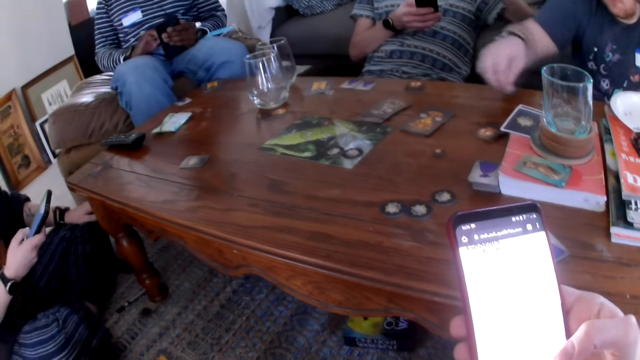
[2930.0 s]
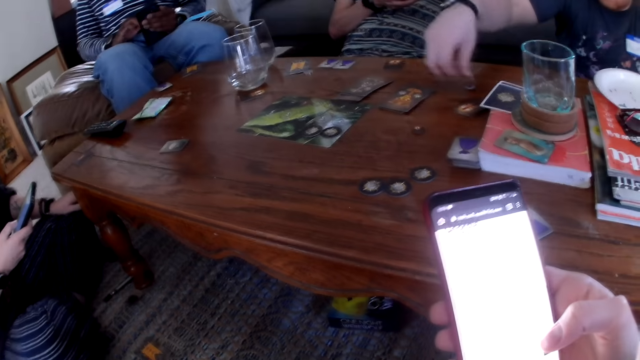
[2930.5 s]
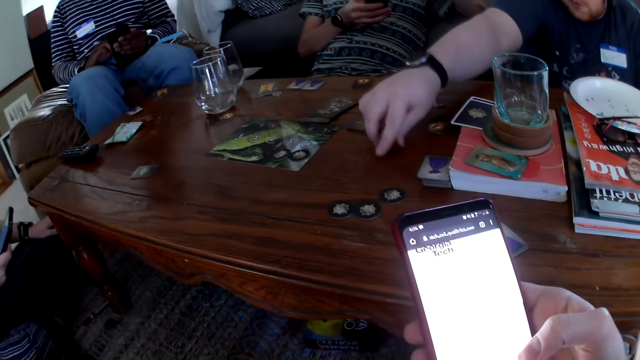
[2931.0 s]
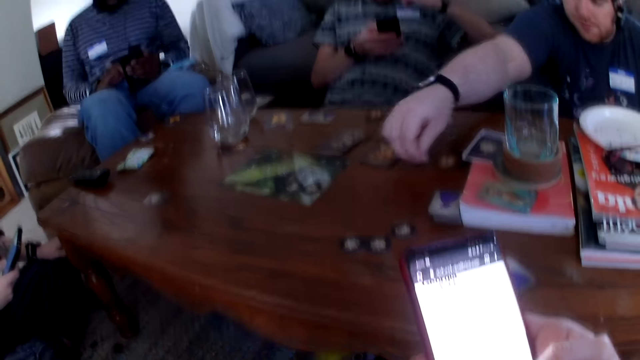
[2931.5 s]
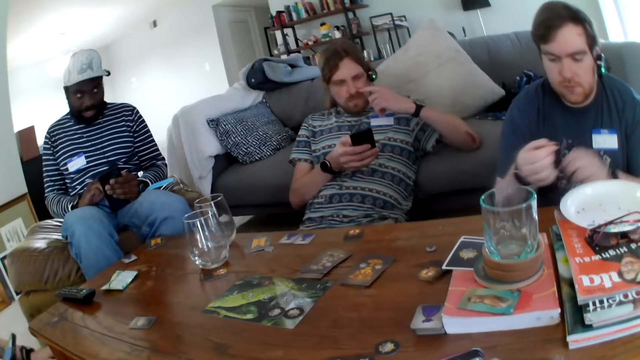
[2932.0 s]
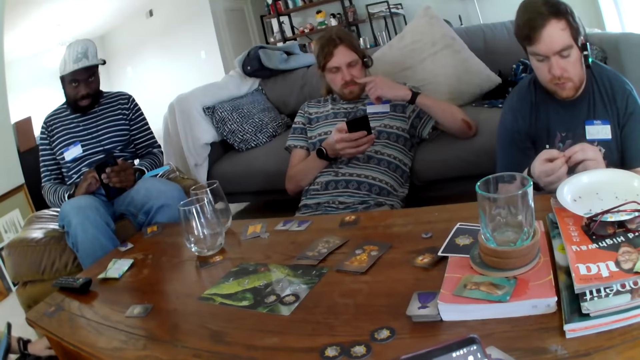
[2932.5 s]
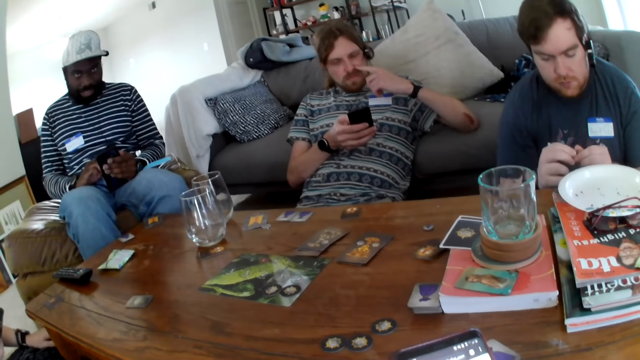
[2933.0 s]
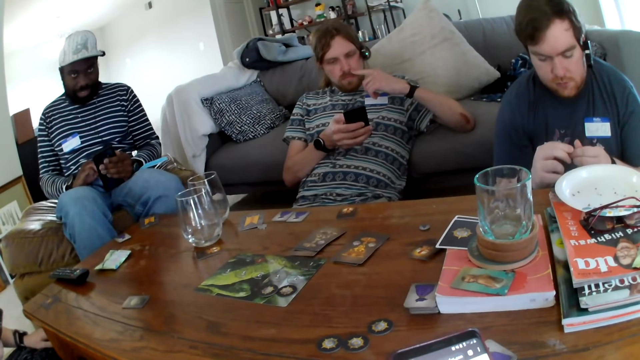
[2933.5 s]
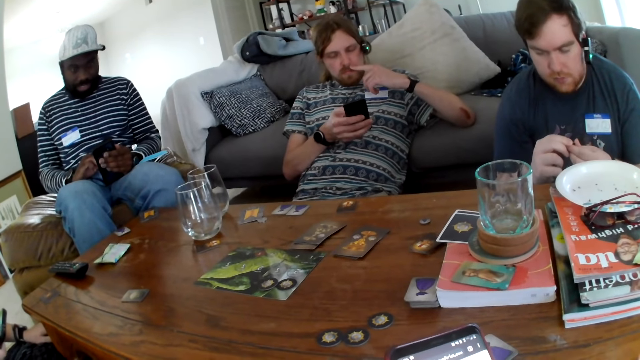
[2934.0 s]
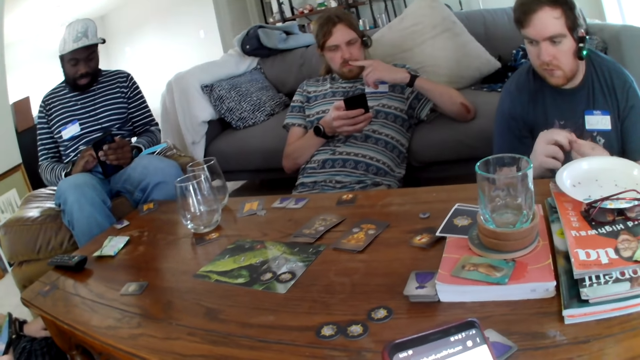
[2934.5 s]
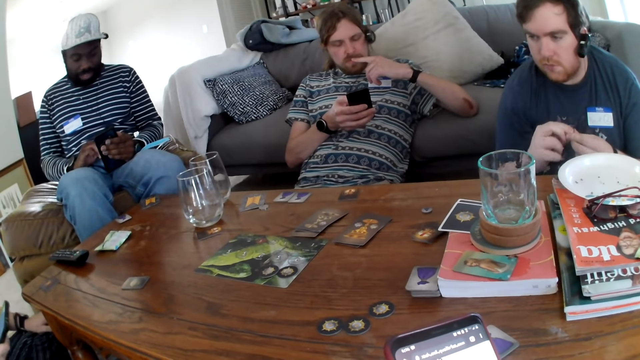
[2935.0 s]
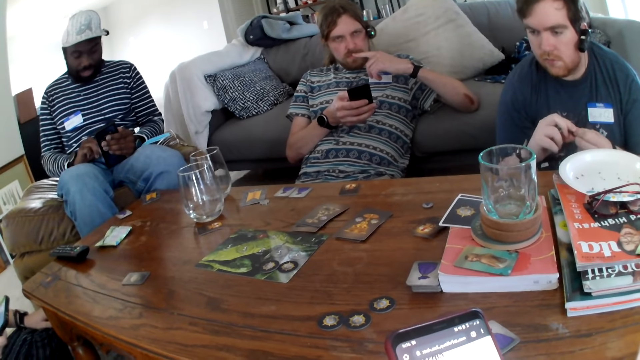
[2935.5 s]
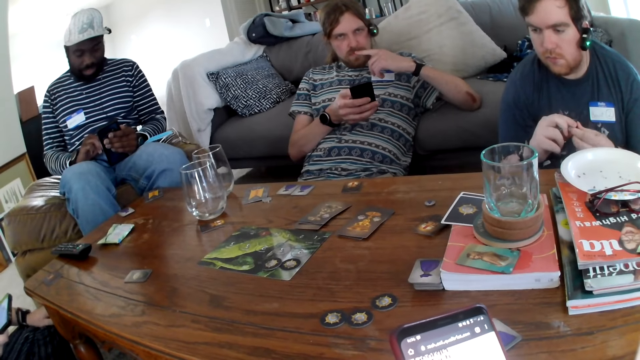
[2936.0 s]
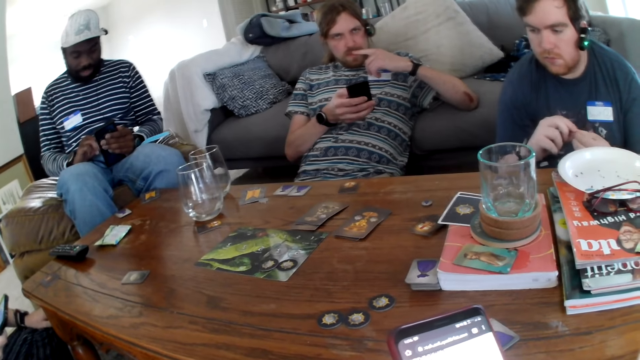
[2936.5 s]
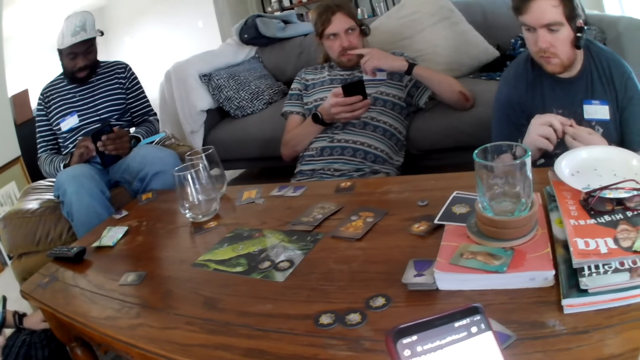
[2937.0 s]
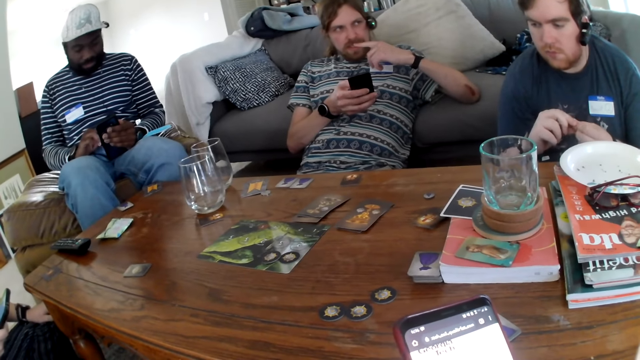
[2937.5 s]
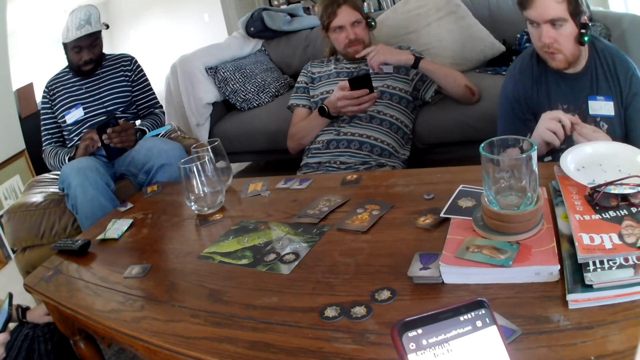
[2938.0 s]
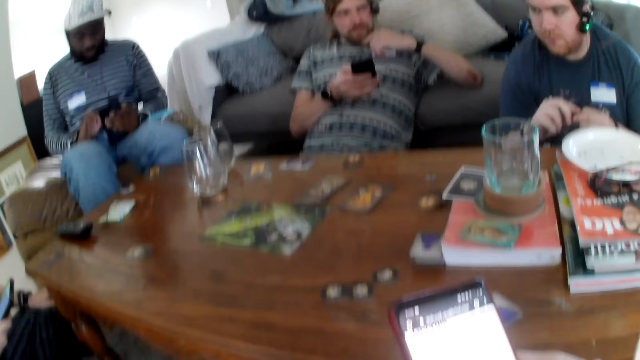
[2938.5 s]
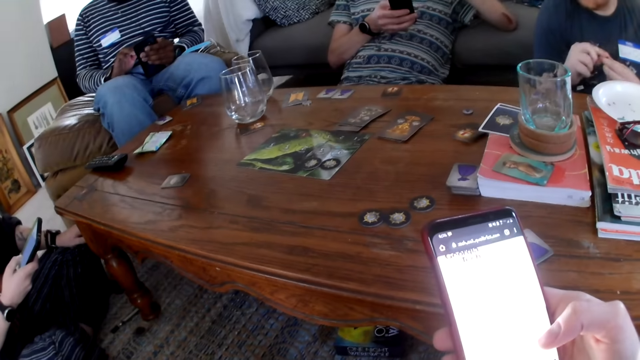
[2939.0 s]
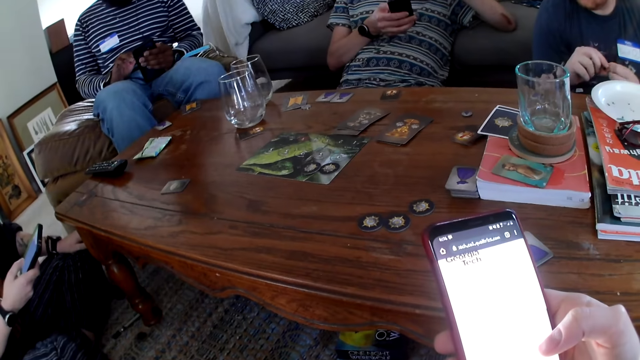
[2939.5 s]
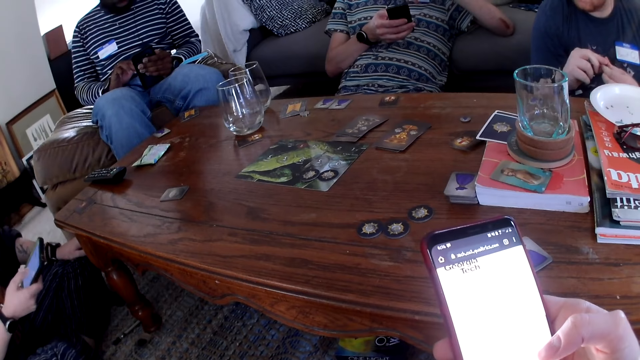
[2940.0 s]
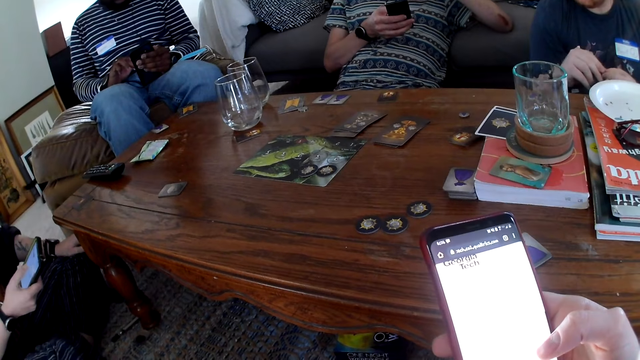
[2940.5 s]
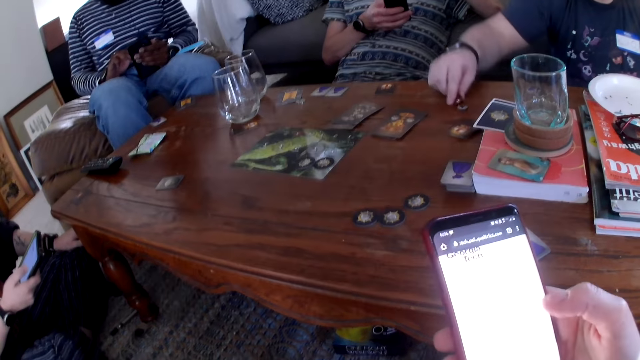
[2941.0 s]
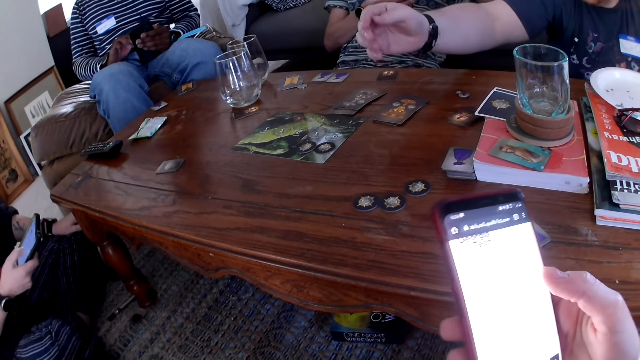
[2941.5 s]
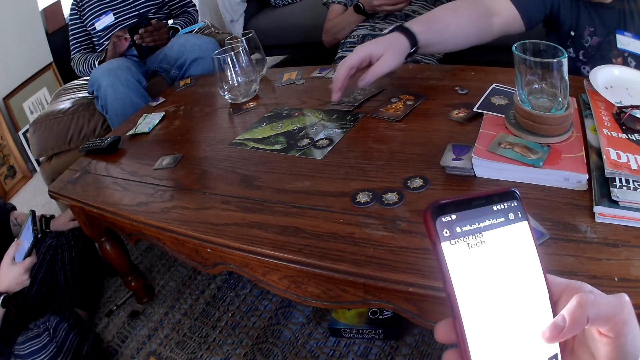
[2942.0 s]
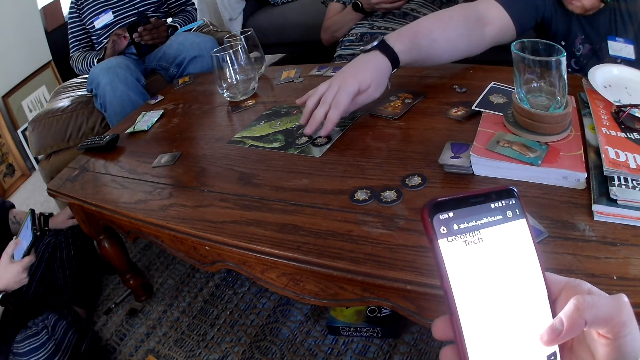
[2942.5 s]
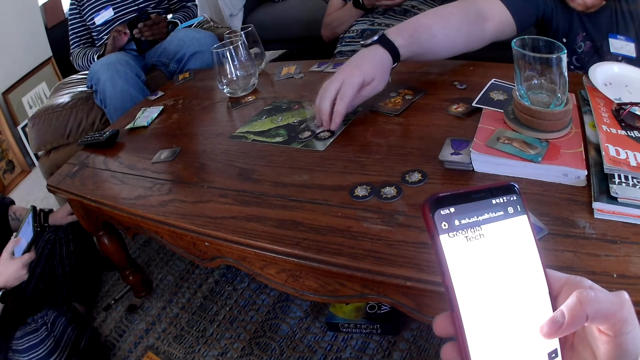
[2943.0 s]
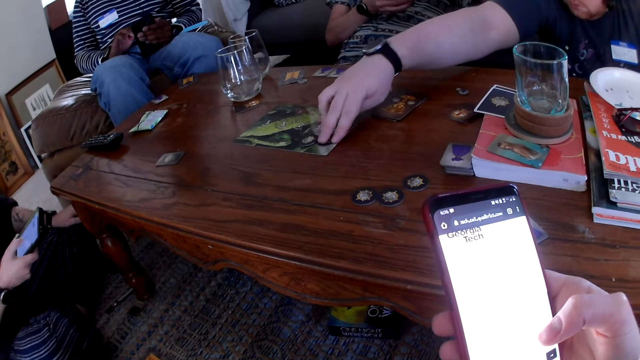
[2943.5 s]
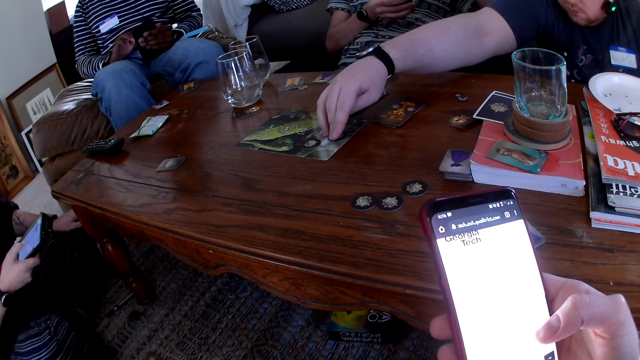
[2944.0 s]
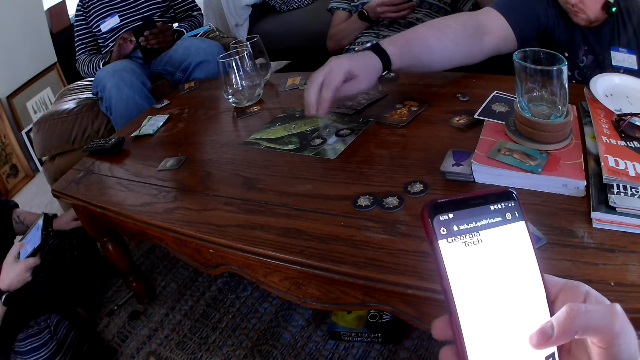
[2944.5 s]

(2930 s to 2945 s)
A person puts something on the table. The person takes the pawn from the table. The camera wearer scrolls the phone.

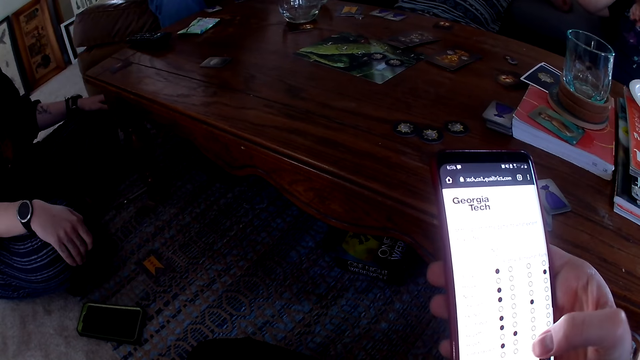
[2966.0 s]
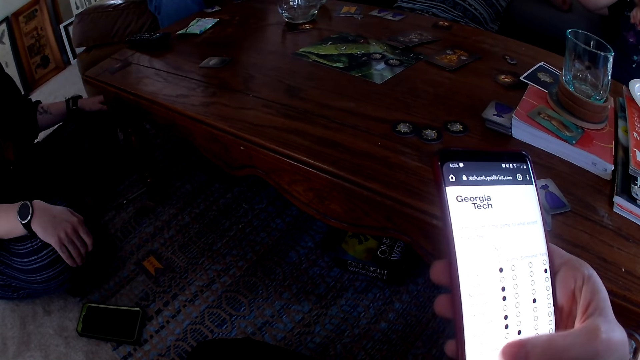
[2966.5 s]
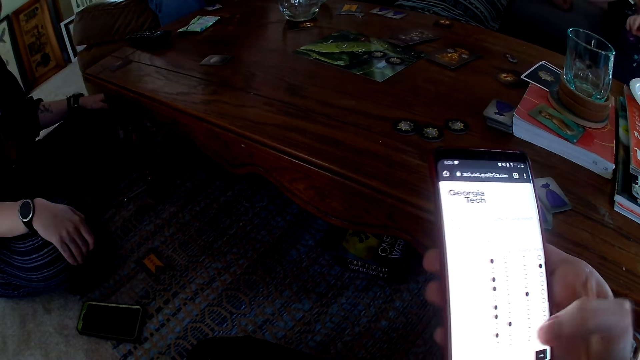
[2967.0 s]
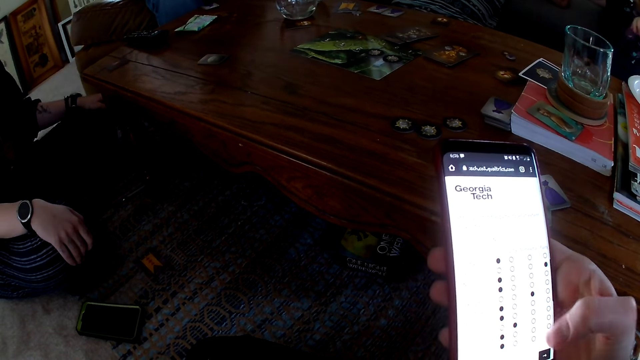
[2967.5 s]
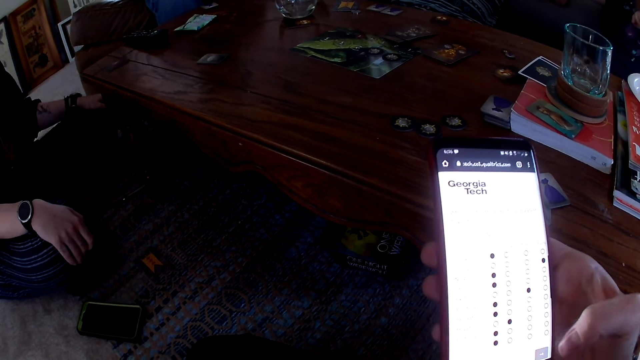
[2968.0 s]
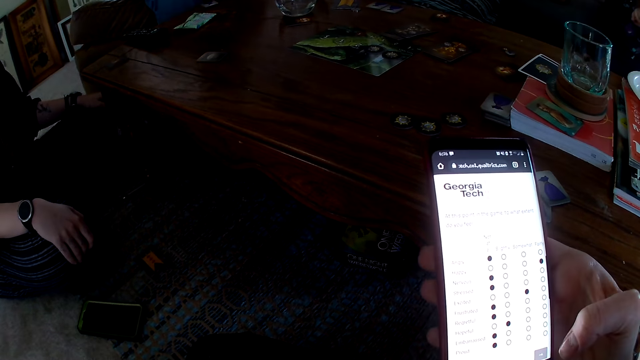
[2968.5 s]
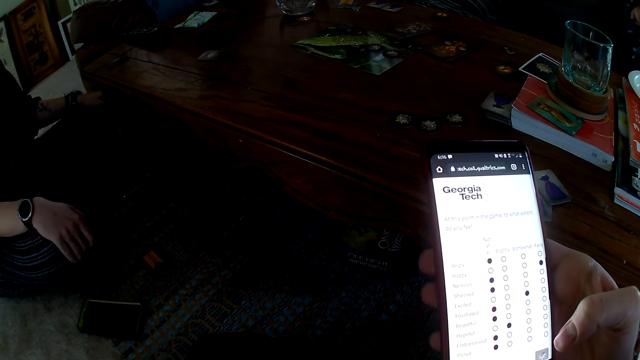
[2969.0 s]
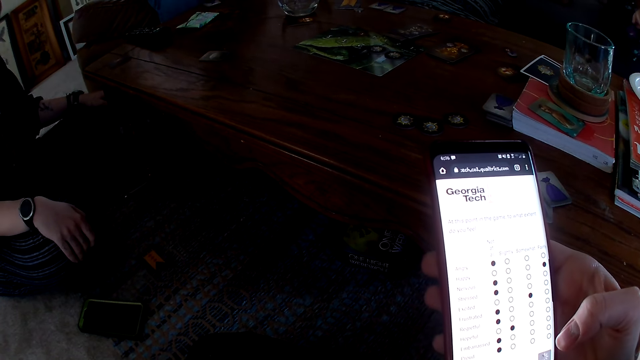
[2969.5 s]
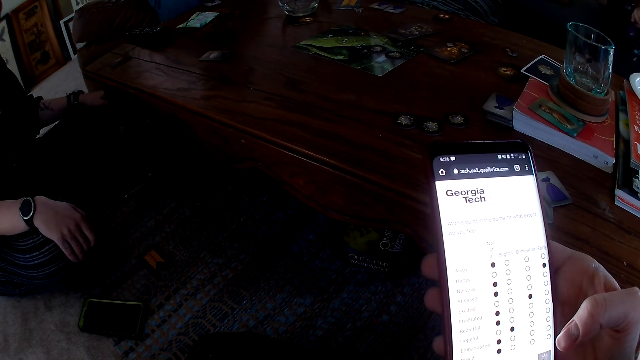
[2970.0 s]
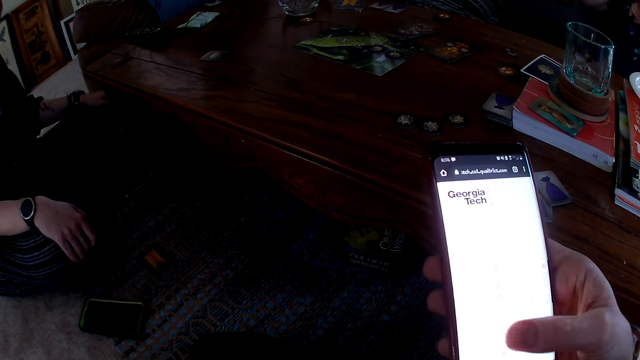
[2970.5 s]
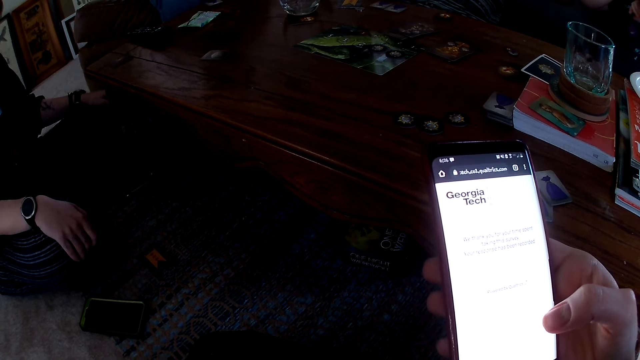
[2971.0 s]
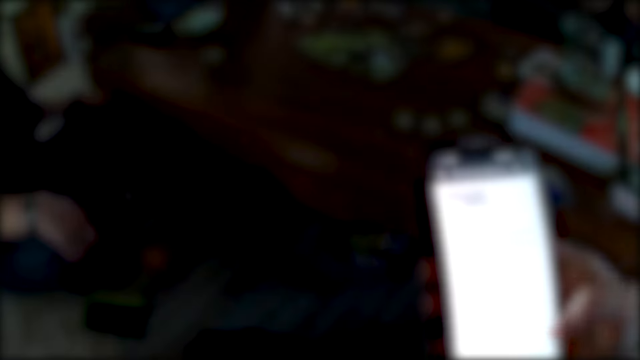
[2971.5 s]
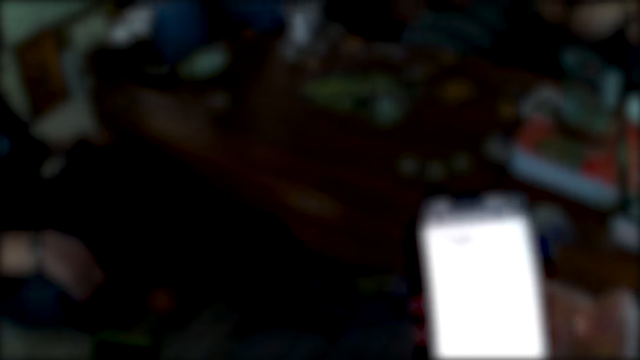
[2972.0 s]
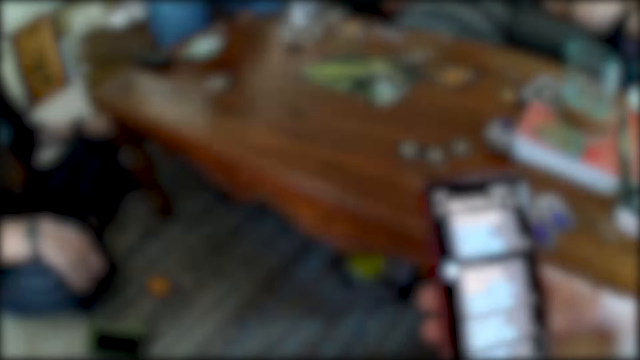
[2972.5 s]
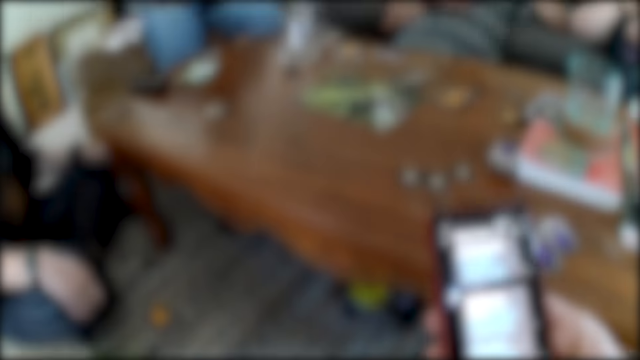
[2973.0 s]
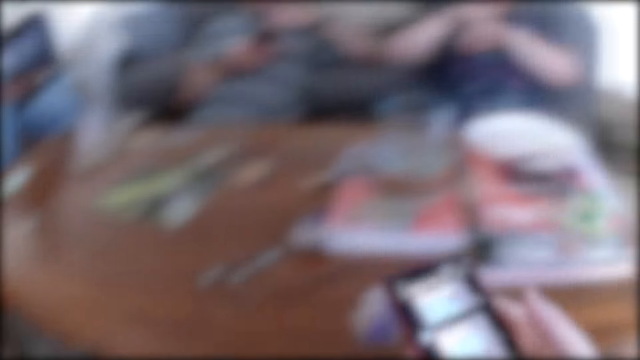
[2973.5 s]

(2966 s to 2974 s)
The camera wearer taps the phone.
